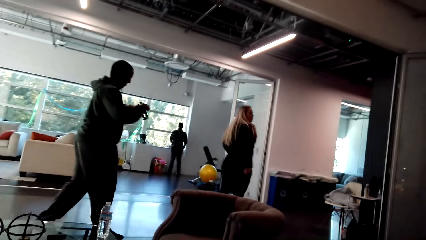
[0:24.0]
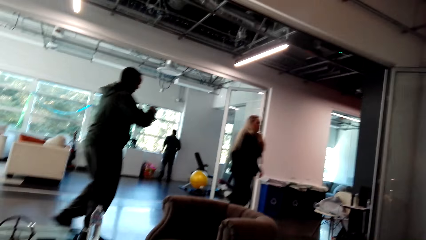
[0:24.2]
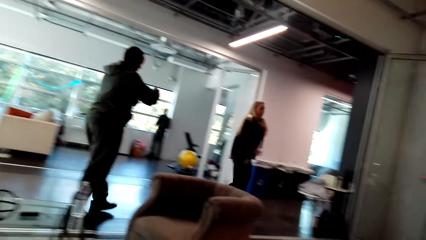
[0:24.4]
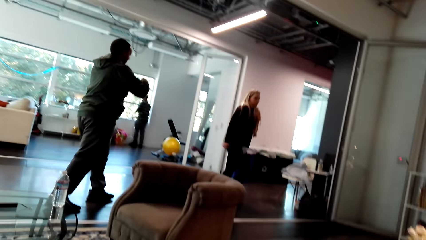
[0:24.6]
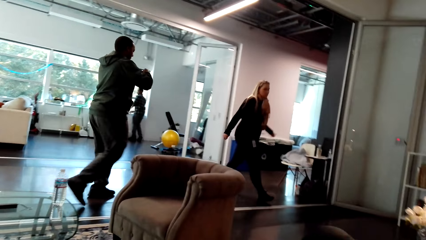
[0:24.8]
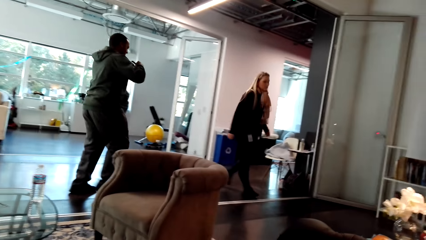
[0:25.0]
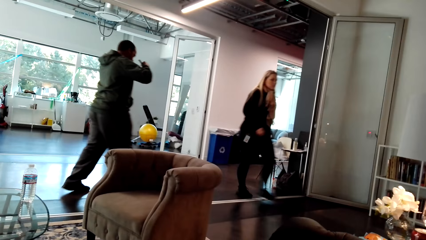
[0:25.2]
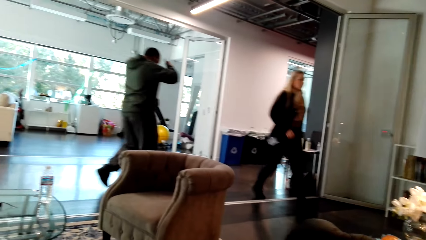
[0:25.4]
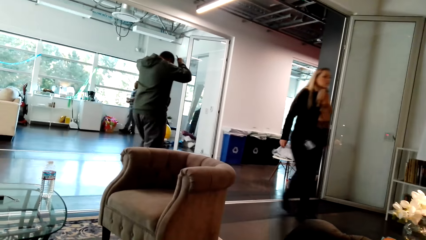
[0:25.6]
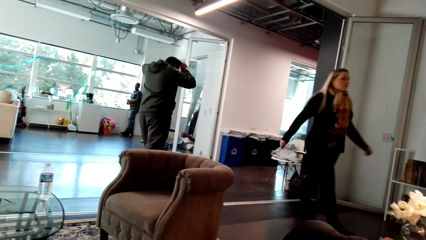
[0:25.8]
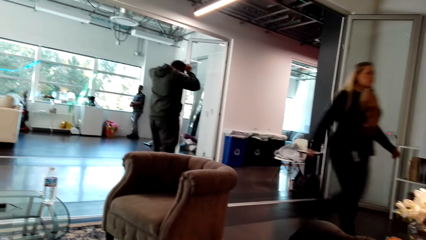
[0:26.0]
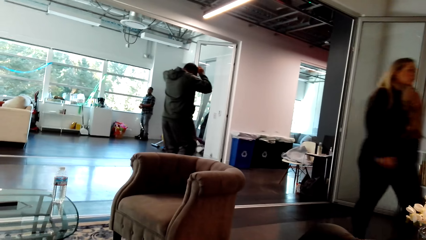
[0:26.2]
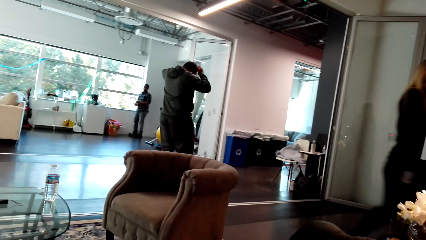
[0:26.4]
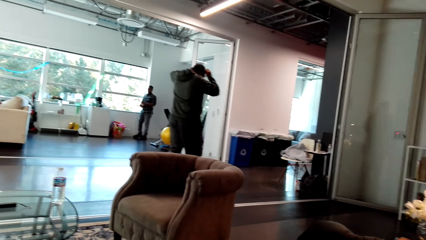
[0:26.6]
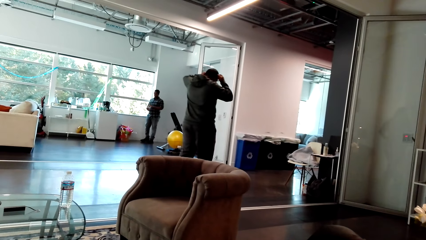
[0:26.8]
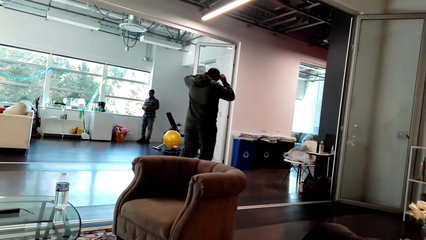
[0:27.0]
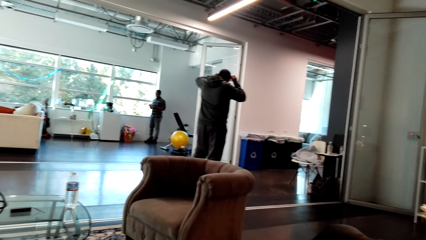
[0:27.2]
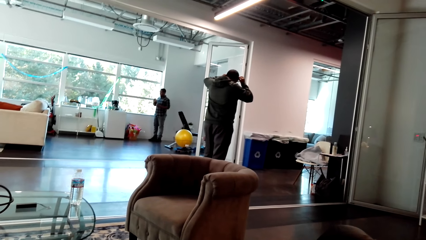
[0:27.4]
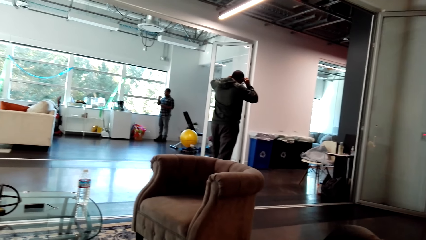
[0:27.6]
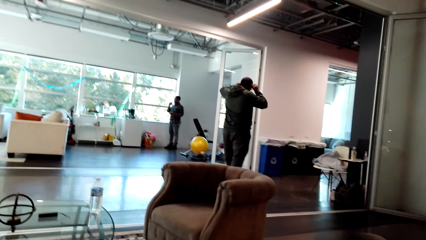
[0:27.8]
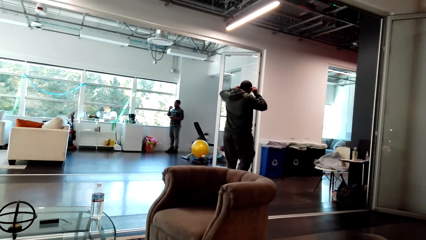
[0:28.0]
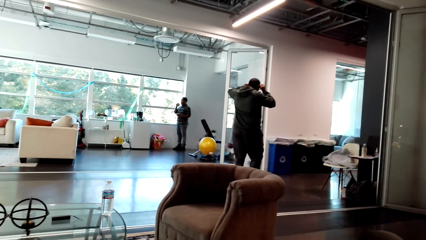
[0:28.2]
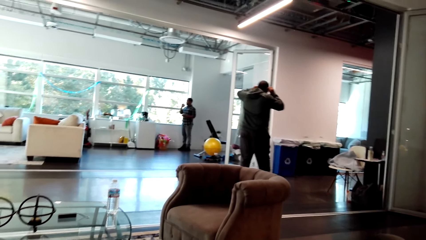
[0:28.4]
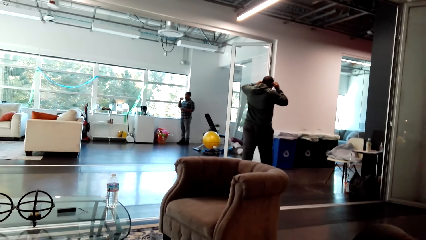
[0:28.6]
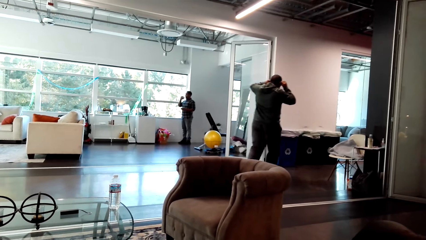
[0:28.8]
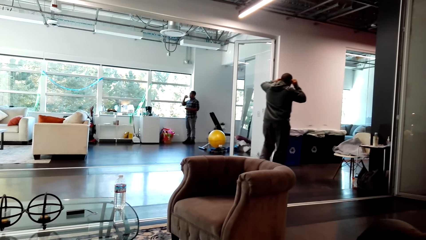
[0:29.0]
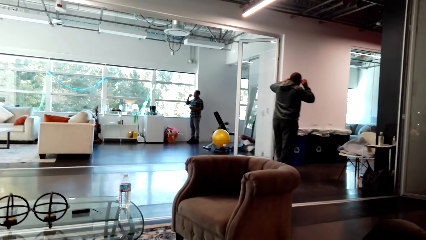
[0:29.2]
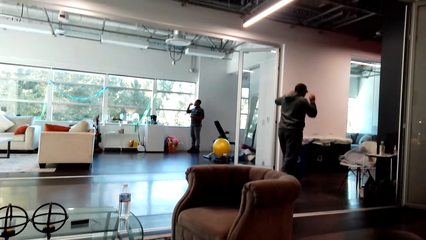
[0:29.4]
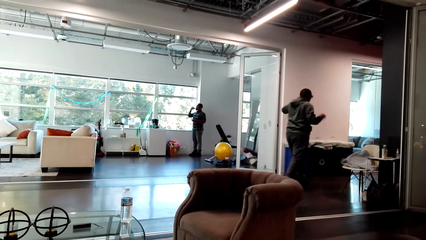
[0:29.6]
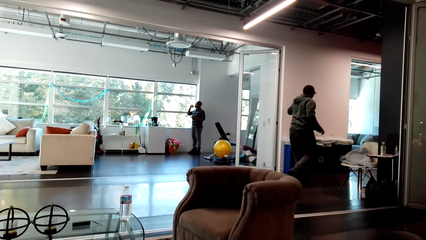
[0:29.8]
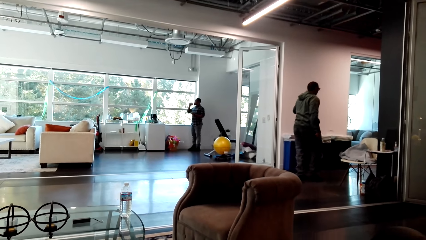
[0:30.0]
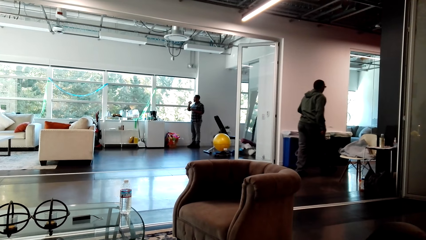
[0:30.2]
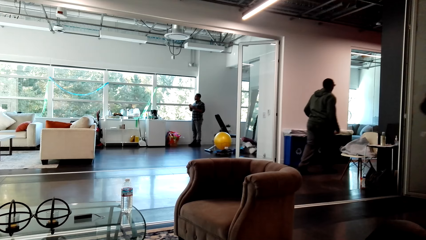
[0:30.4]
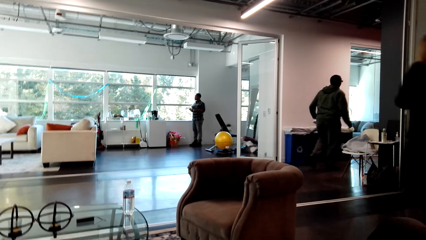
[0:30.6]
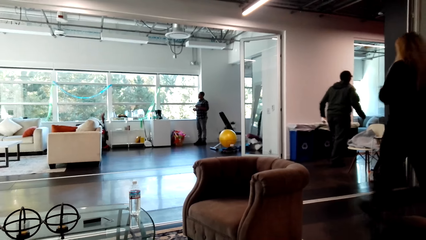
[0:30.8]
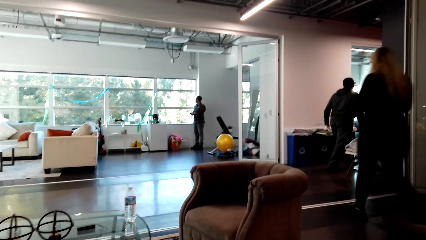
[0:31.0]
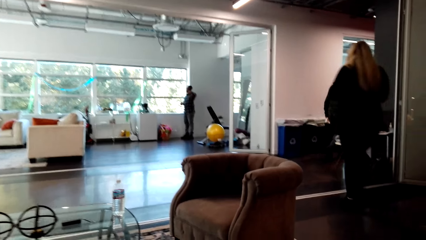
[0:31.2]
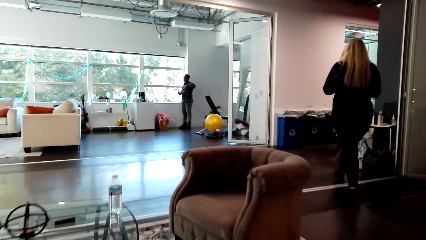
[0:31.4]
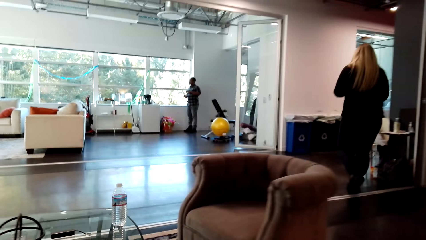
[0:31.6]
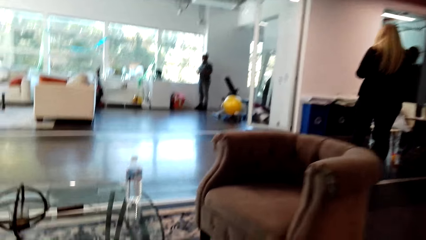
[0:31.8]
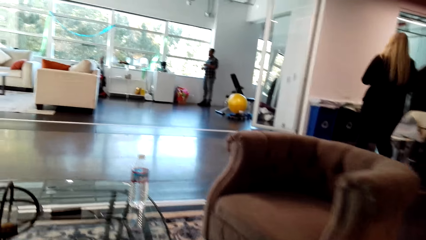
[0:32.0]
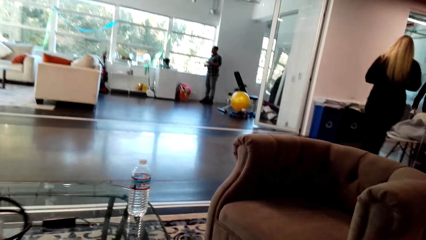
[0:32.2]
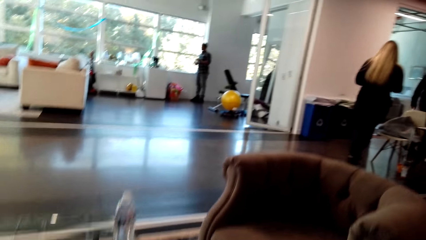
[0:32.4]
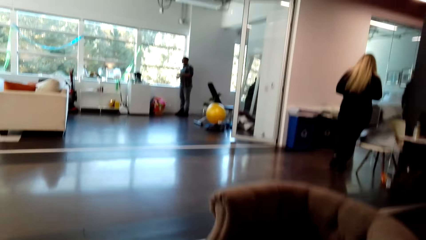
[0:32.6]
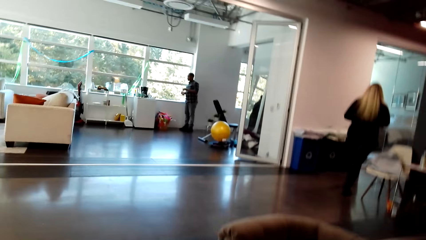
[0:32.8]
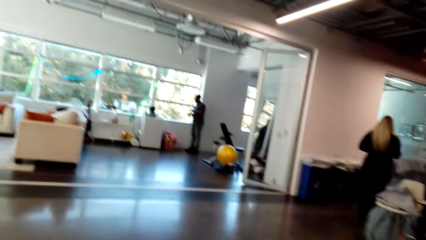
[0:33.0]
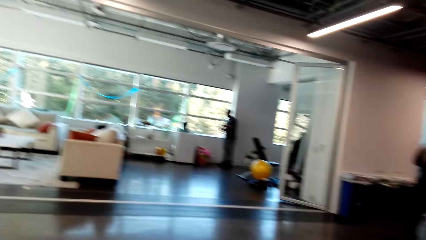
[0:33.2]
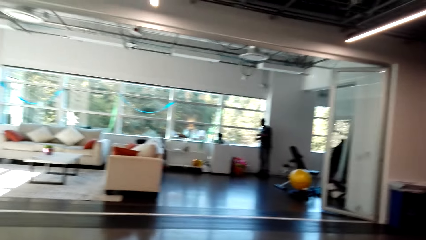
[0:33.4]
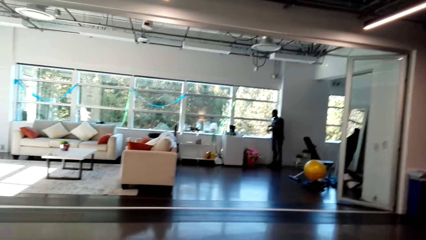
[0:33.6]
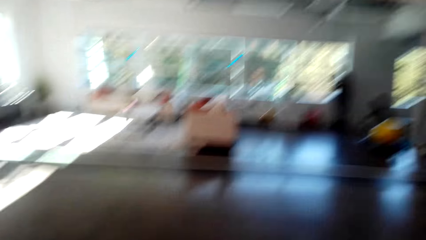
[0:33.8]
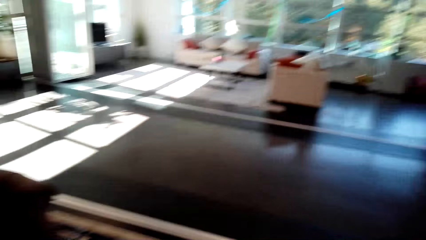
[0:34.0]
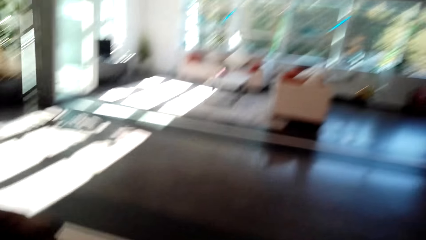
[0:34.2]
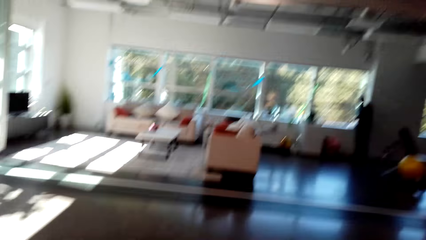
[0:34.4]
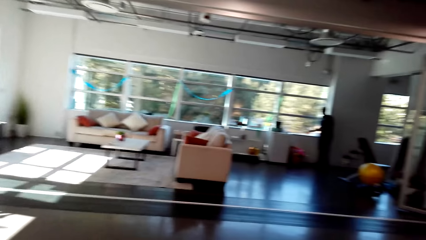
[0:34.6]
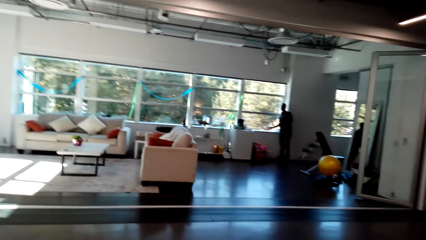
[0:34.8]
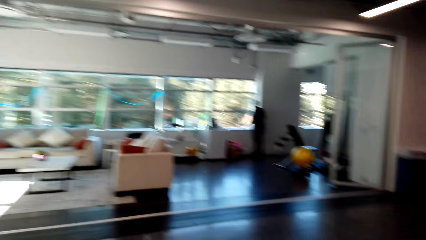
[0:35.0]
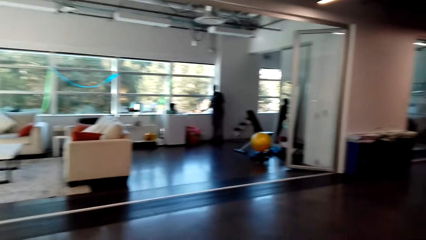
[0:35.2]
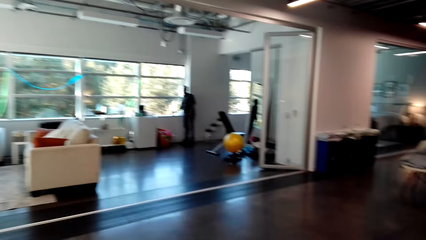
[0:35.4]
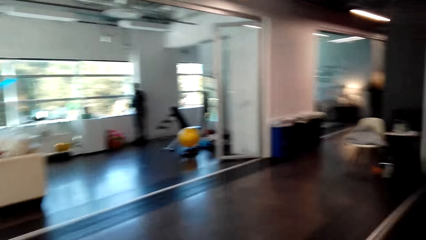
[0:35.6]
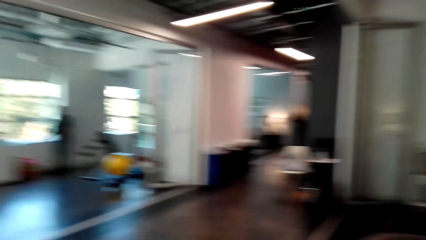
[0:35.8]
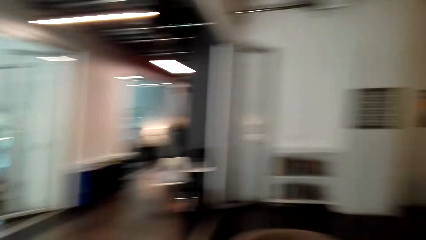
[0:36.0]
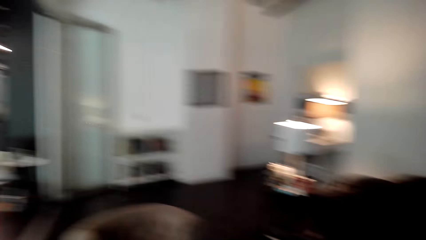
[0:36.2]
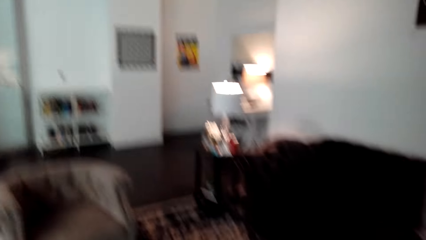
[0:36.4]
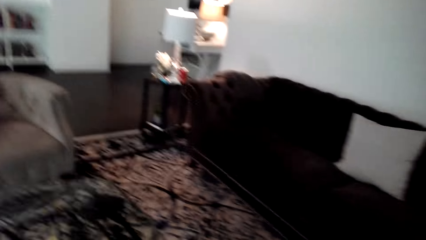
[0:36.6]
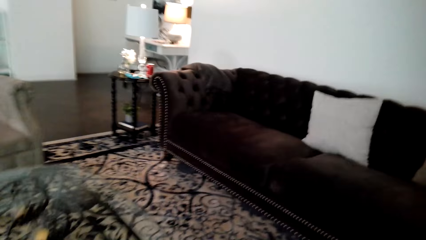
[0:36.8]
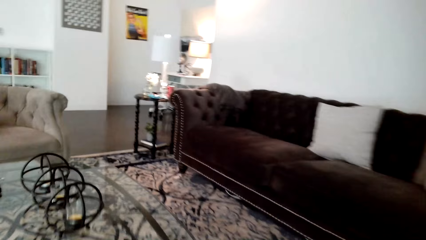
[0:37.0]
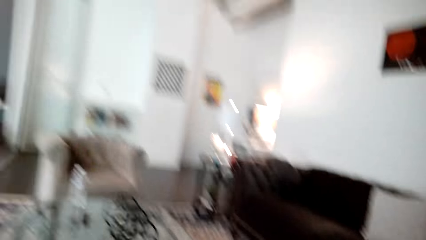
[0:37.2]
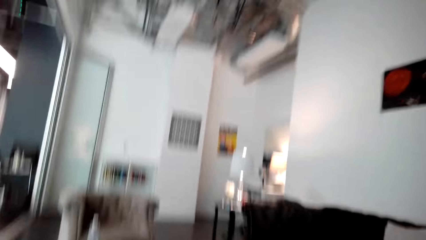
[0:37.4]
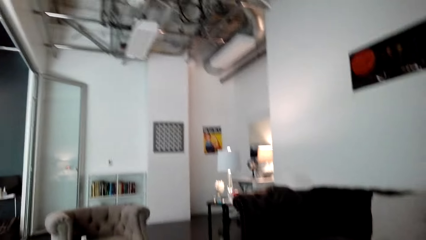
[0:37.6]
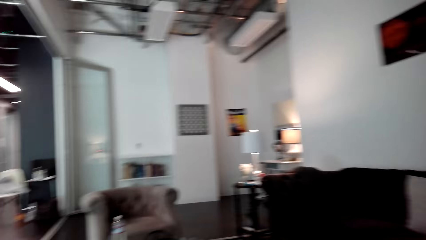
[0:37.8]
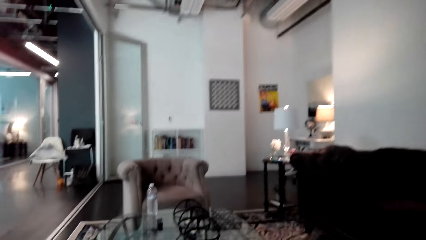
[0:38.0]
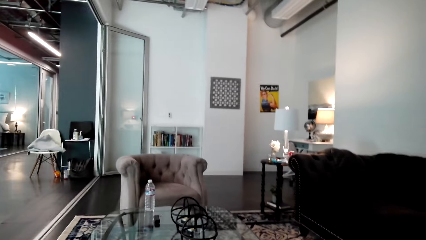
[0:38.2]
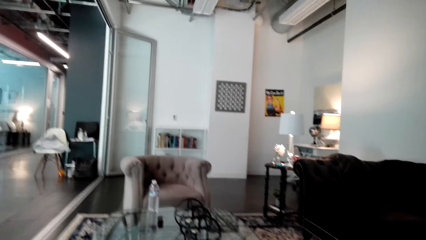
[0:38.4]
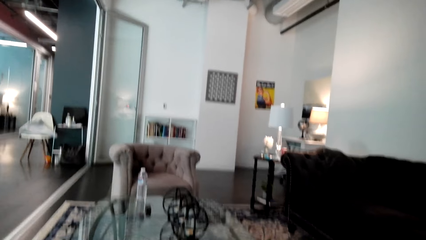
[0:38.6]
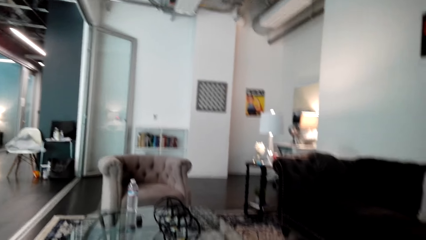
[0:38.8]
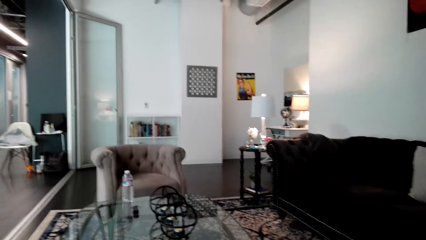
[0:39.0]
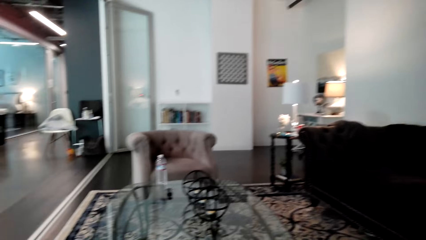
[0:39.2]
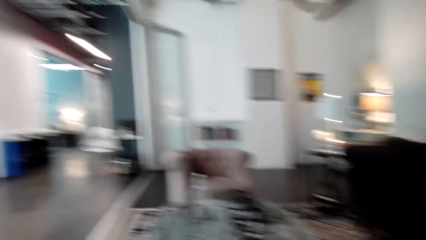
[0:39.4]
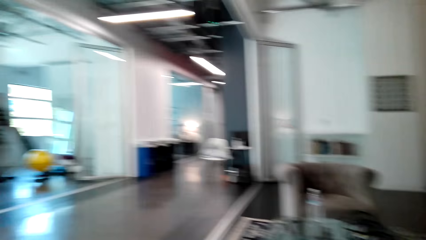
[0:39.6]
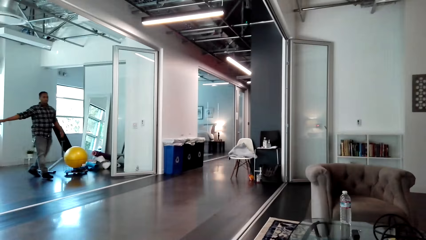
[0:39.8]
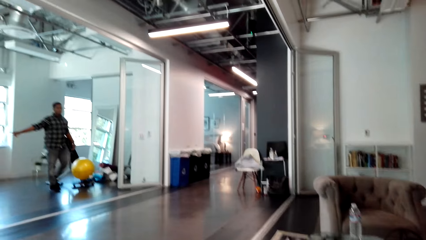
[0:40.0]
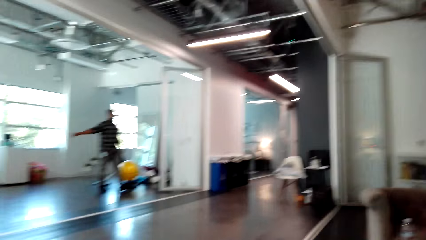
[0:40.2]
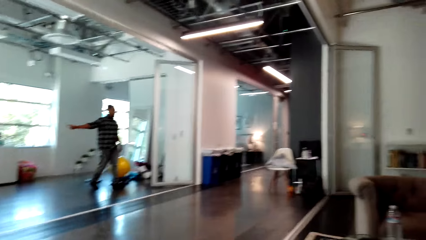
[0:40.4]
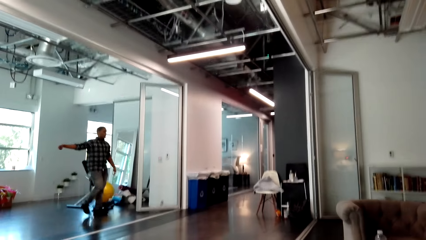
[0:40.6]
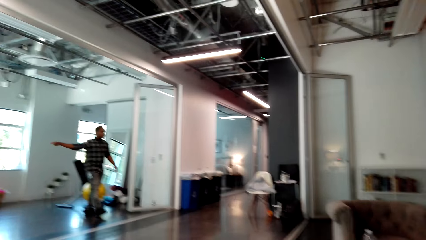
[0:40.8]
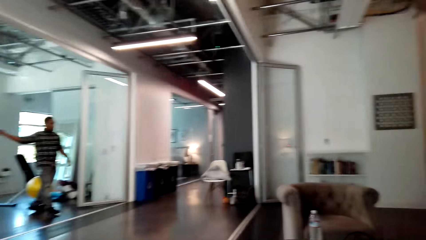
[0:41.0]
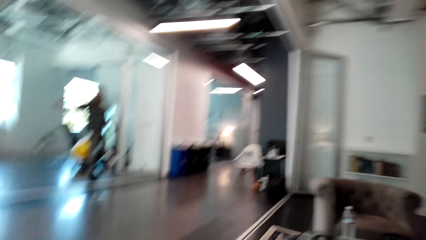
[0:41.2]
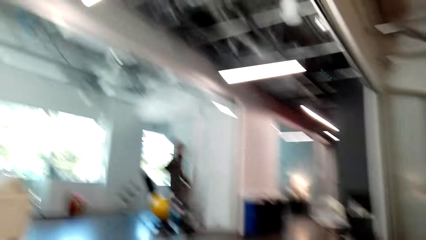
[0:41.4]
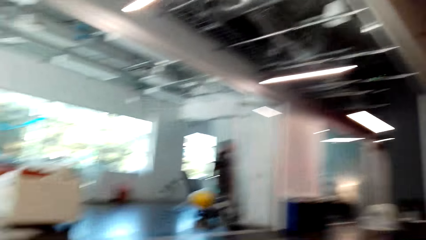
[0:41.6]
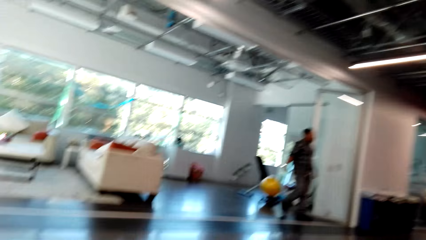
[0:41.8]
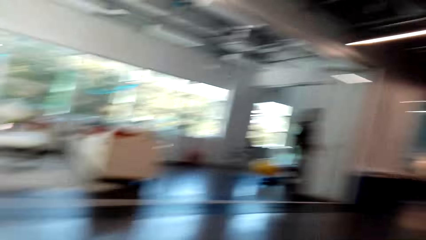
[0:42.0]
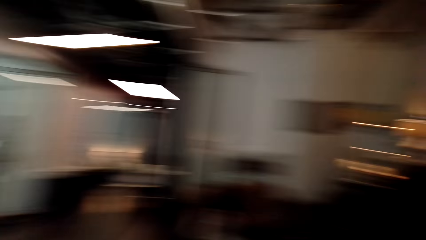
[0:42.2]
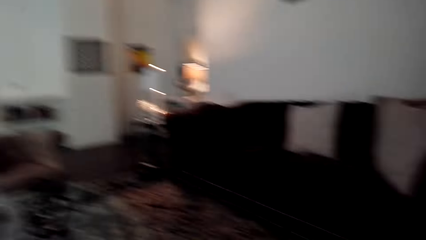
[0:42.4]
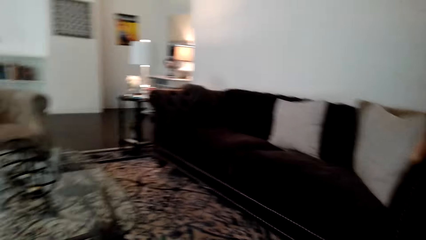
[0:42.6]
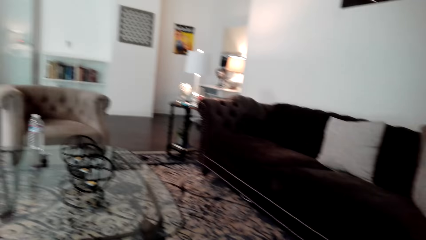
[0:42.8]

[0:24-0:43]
A man walks around the house. The camera wearer looks around the house. The man wears glasses. A woman walks around the house. The camera wearer looks around the house. They converse with another man. The woman walks around the house. The camera wearer looks around the house. The other man stands in the house. The camera wearer converses with the other man. They stand up, walk around the house, and look around the house. They rotate the camera. They sit on a chair, and look around the house. They converse with the other man. The other man walks around the house. The camera wearer converses with the other man.
